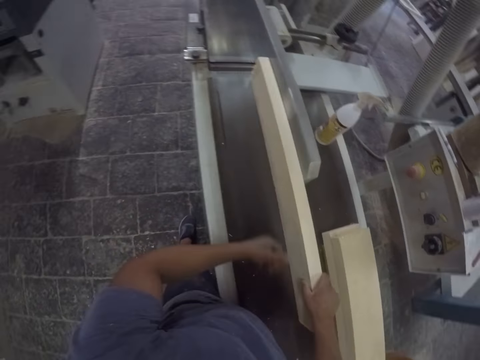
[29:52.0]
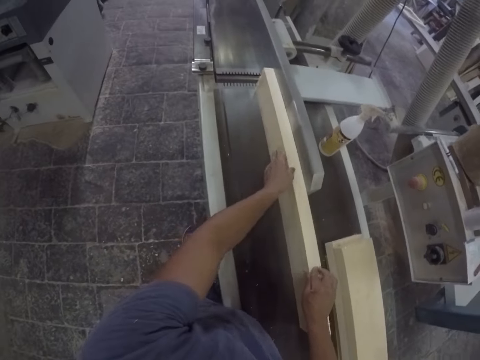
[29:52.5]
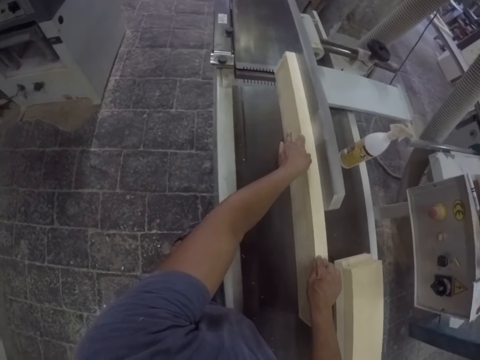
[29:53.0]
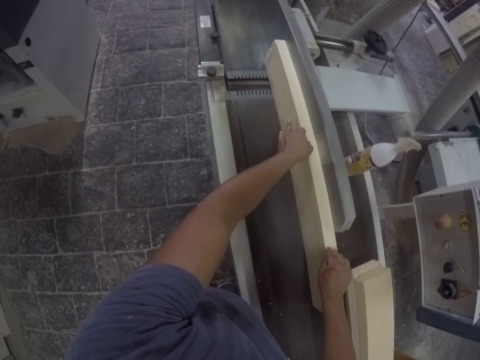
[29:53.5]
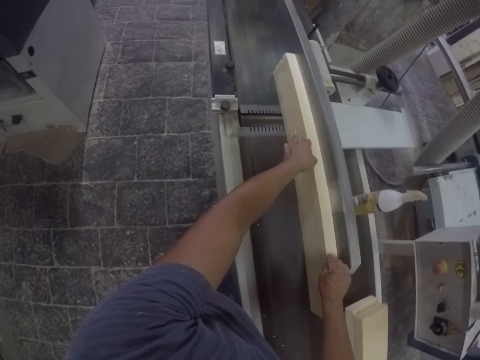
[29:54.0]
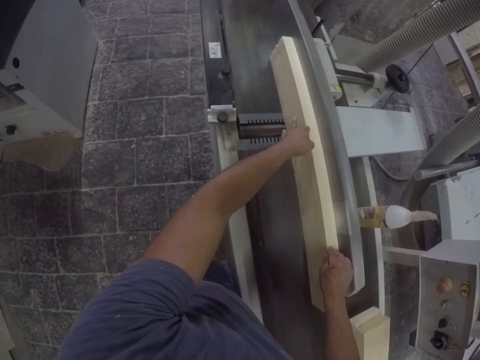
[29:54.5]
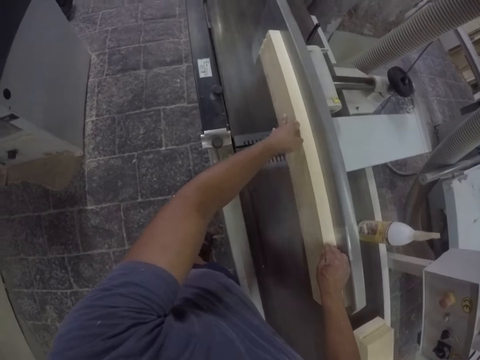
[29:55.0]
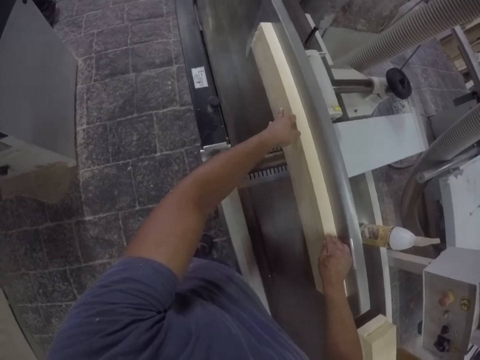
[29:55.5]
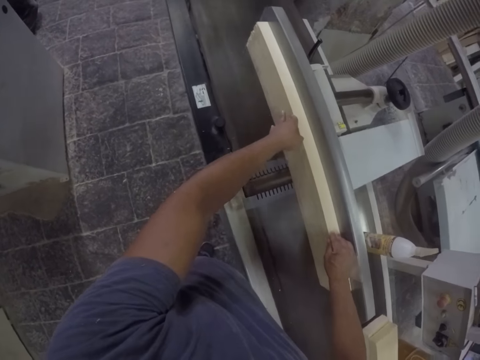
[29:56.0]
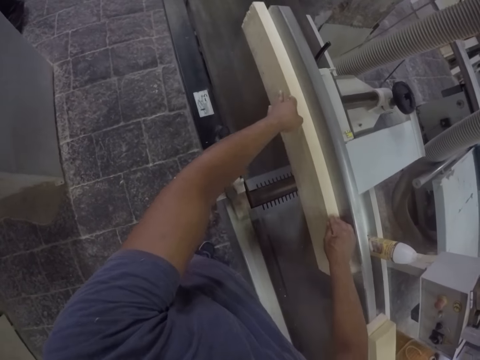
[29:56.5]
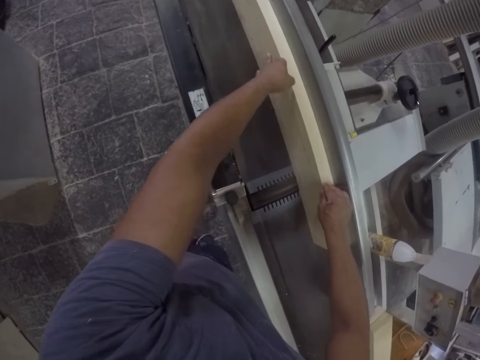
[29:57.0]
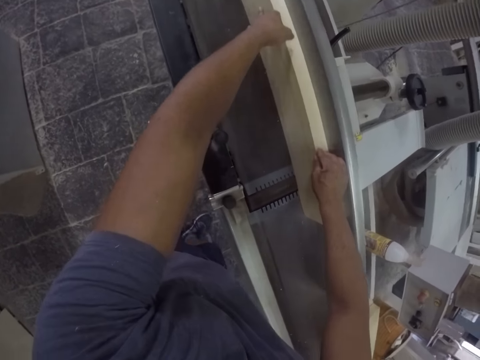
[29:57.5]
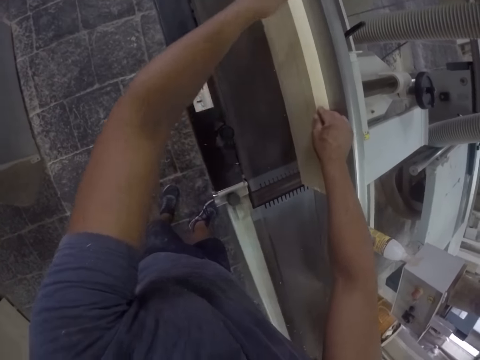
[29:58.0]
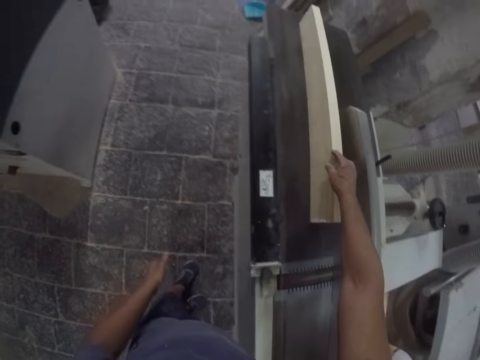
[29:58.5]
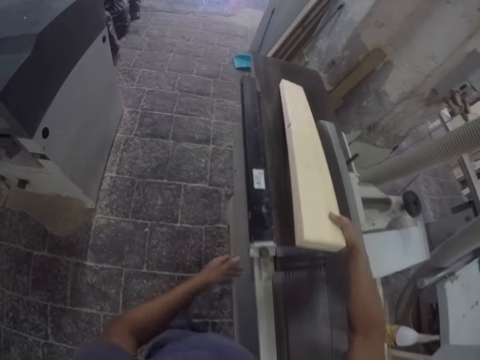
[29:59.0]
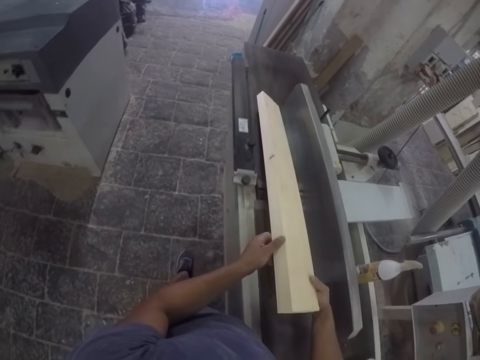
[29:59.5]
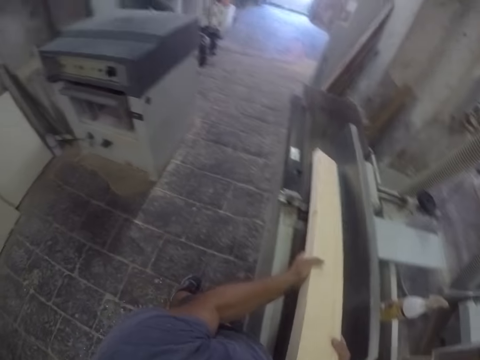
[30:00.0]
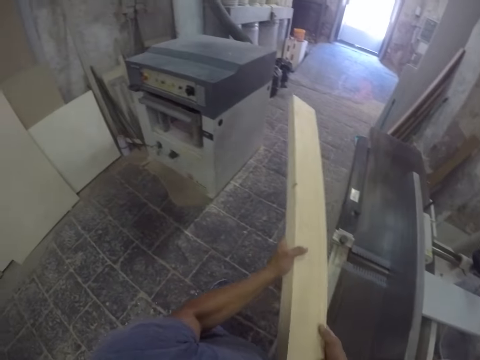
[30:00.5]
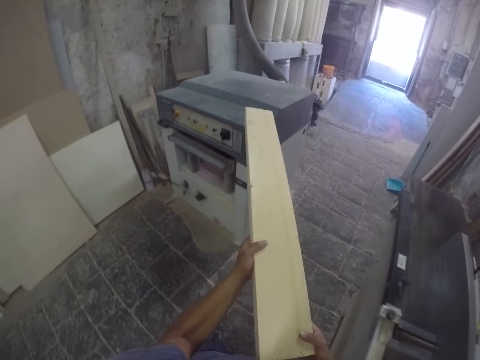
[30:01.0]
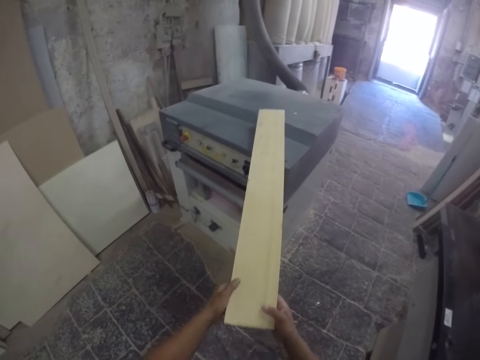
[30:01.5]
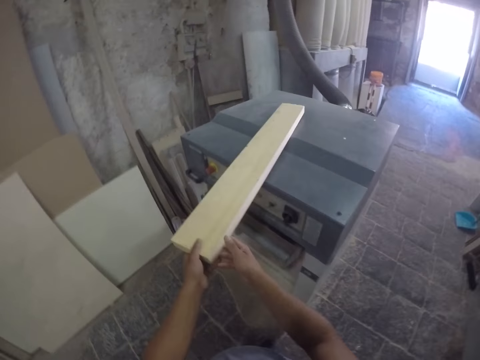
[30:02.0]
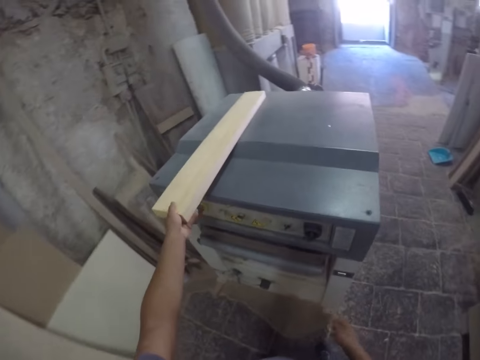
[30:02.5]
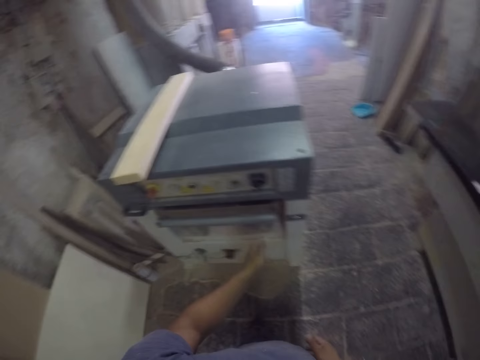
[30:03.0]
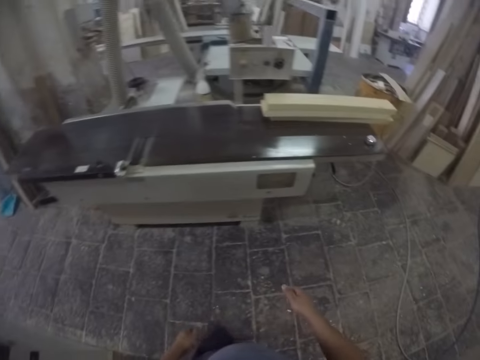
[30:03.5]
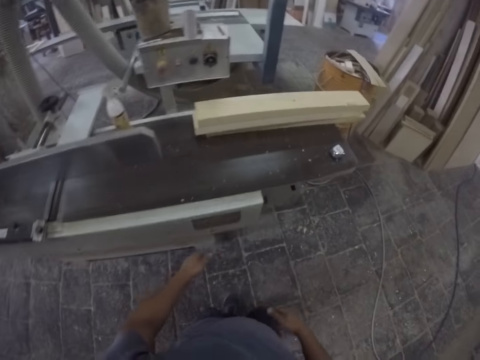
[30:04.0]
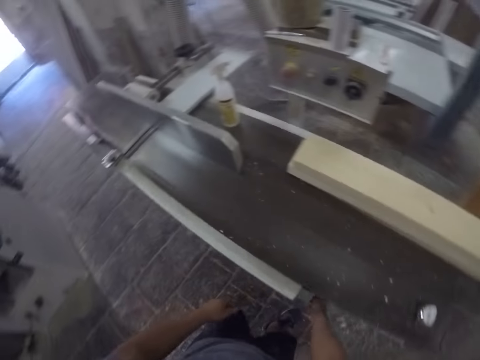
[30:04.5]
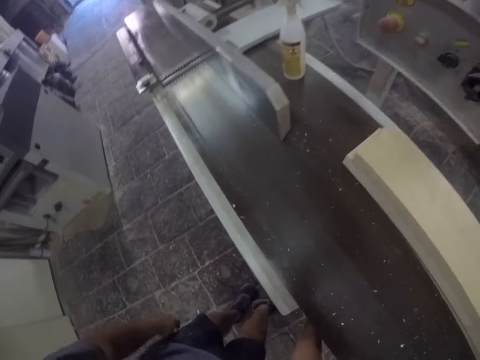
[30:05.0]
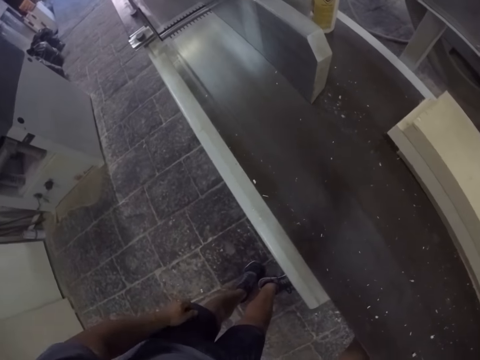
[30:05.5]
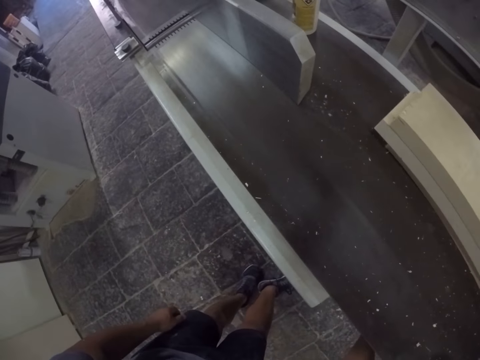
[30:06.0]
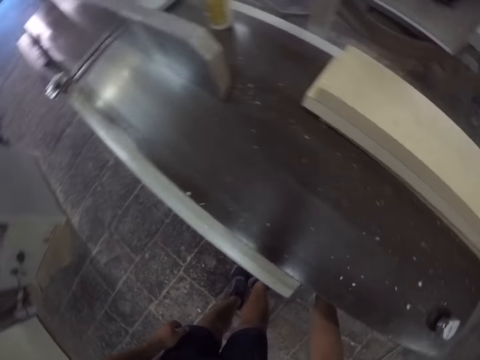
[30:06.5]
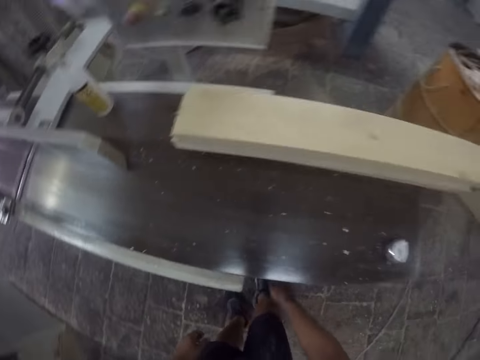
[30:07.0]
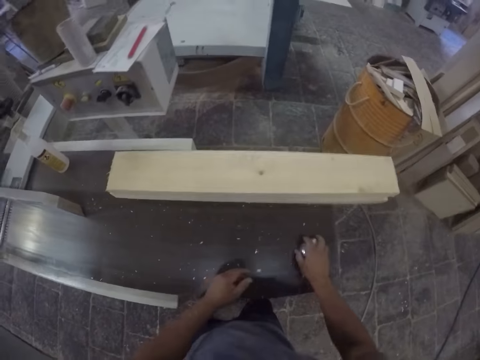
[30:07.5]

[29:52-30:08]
The camera wearer holds the wood, pushes the wood forward and smoothens the wood. They lift the wood up and hold the wood. They walk forward. They put the wood on the machine. They move to the machine. They turn around. They look at the machine. They stand and walk forward.

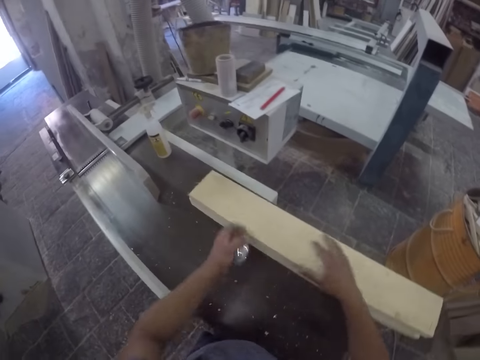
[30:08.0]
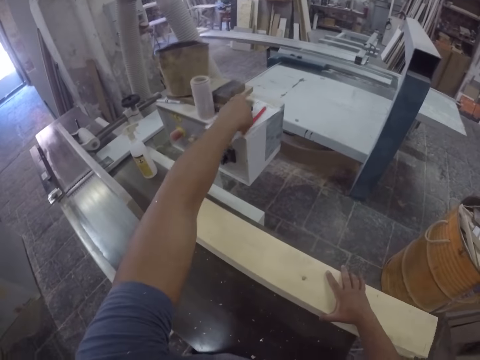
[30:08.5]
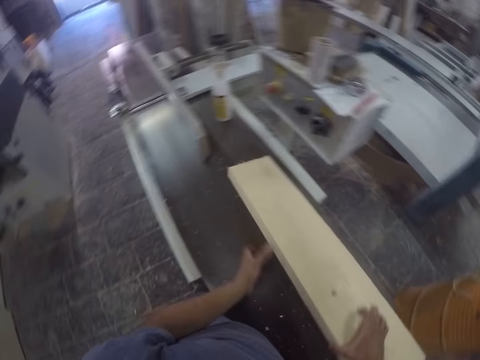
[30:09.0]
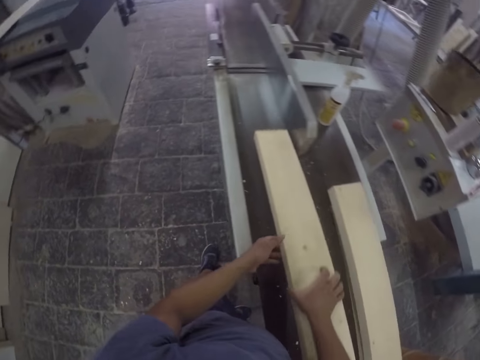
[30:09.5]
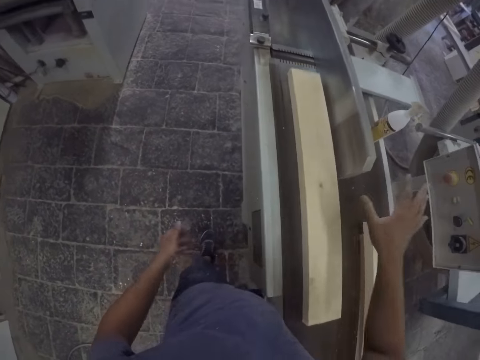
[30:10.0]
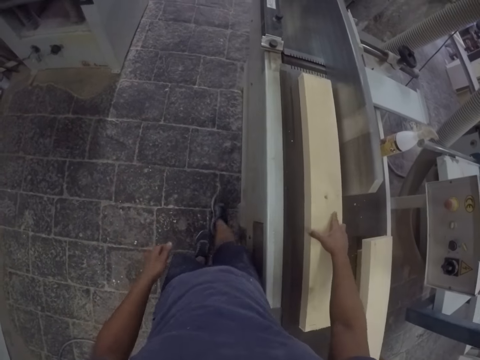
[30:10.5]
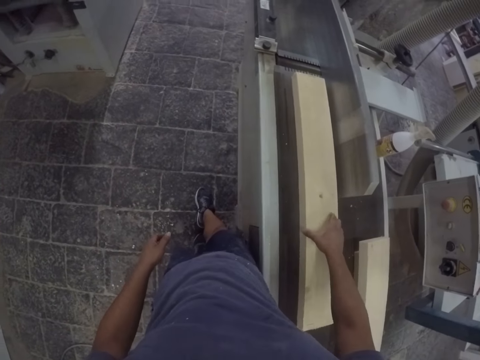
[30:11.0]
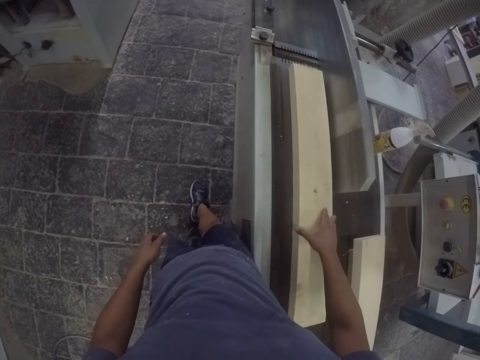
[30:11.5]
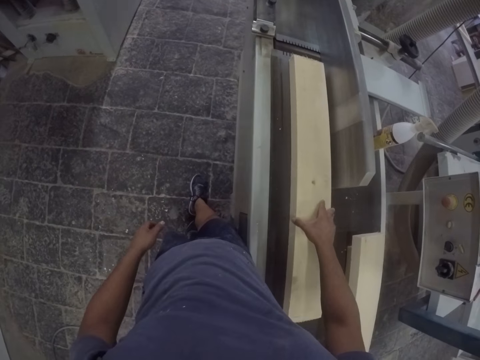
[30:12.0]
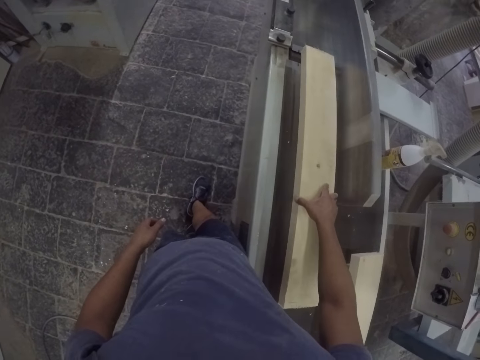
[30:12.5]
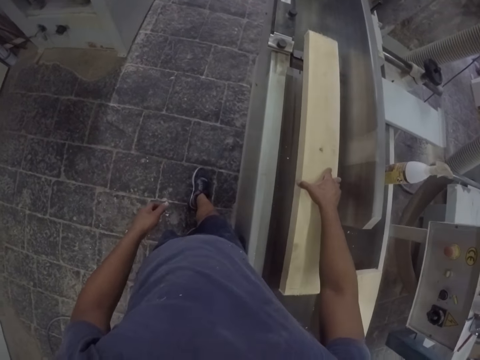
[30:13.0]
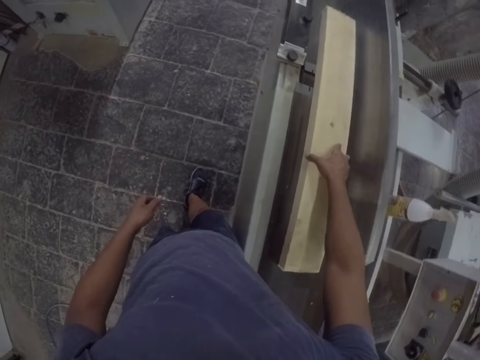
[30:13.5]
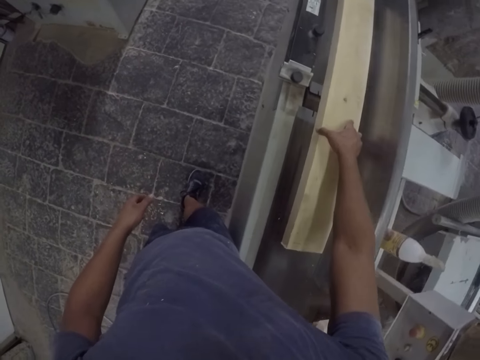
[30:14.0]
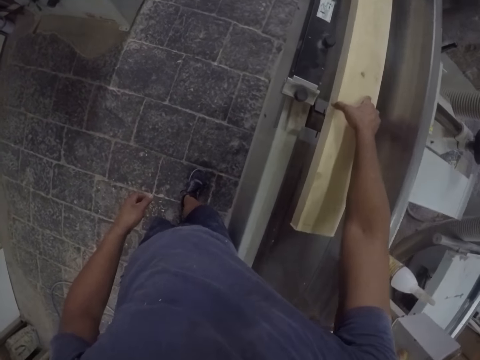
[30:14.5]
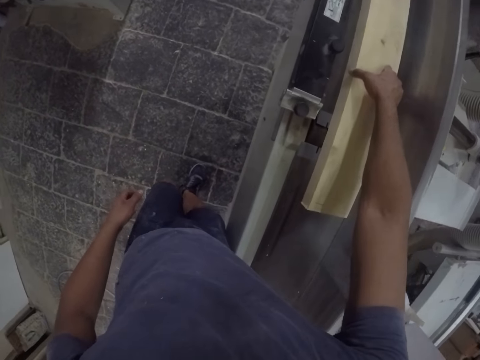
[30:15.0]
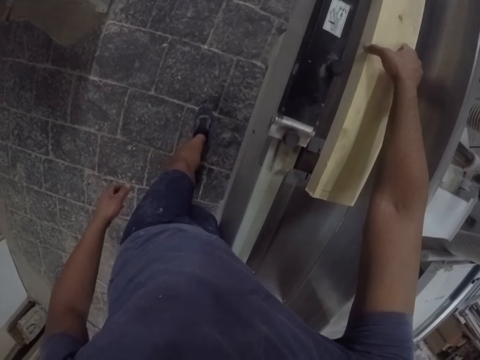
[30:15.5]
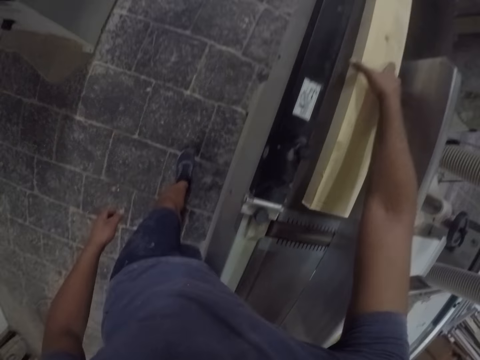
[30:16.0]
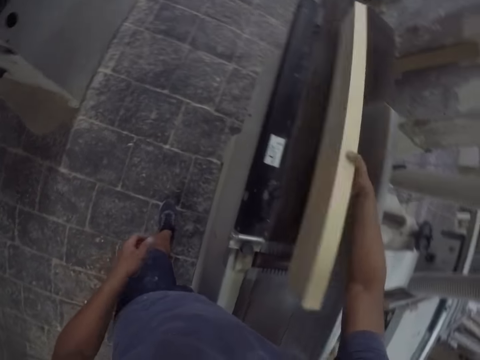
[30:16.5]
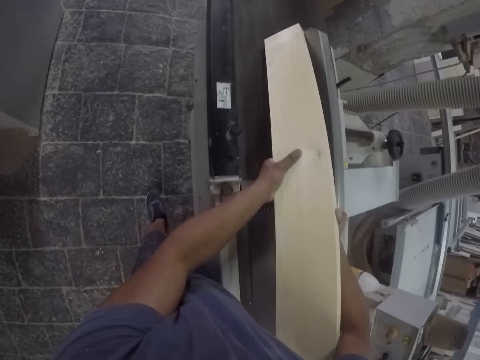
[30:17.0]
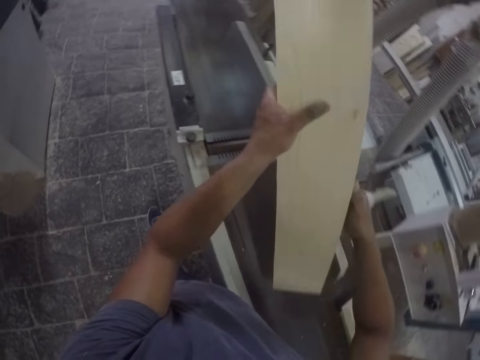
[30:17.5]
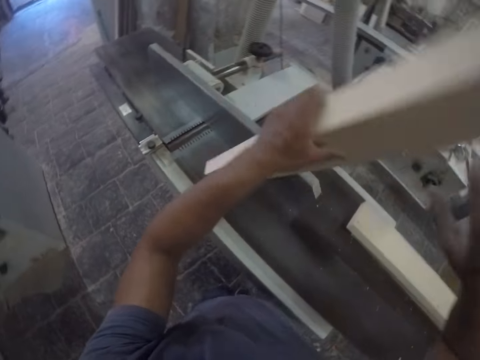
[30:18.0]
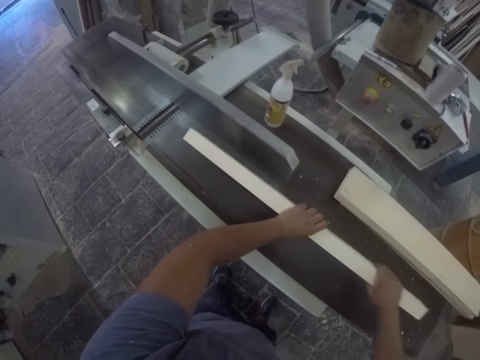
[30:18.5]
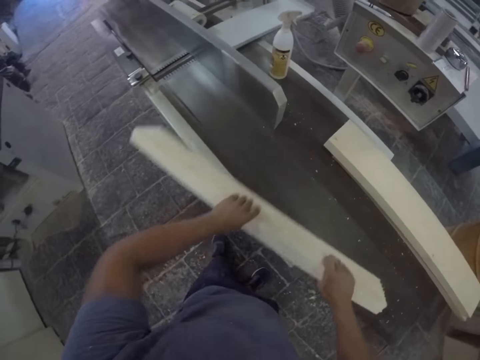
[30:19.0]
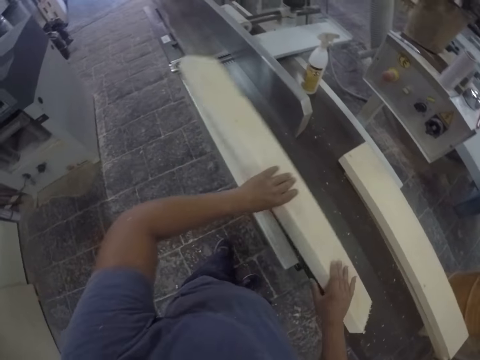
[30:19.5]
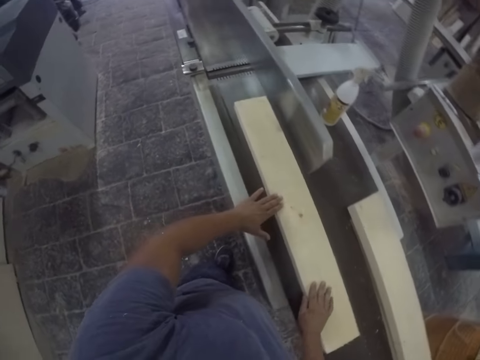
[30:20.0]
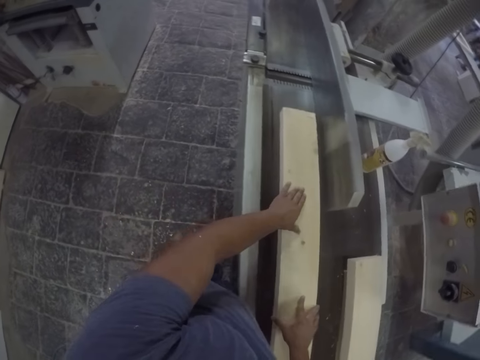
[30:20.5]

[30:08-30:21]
The camera wearer picks up the tape measure and opens the tape measure. They put the tape measure down. They pick up the wood and put the wood on the machine. They push the wood and hold the wood. They smoothen the wood. They hold the wood. They turn the wood around and lift the wood up. They put the wood on the machine, move the wood and put the wood on the machine.
